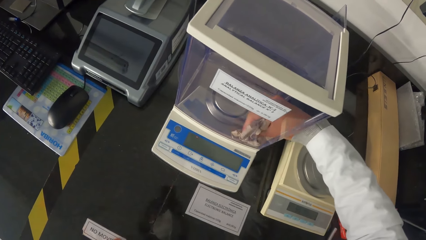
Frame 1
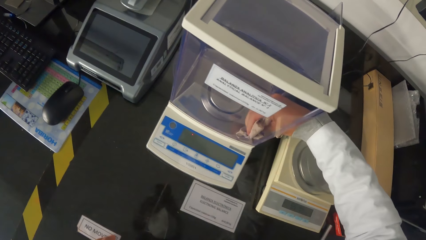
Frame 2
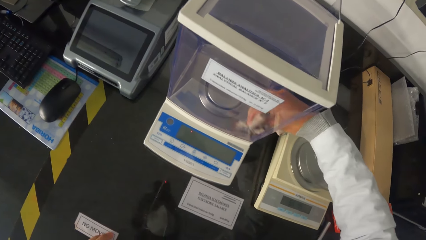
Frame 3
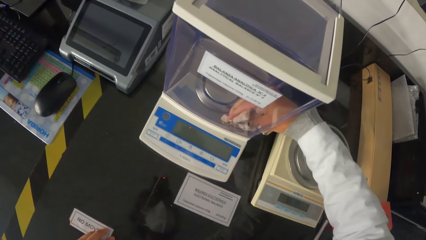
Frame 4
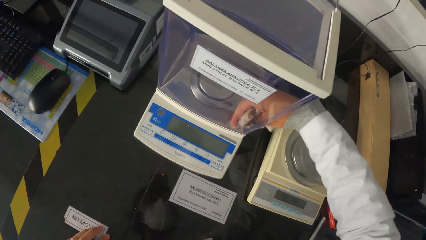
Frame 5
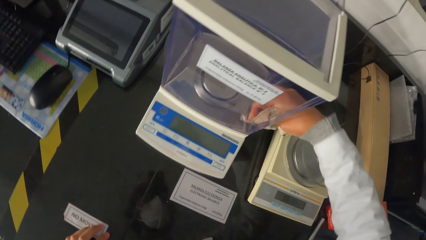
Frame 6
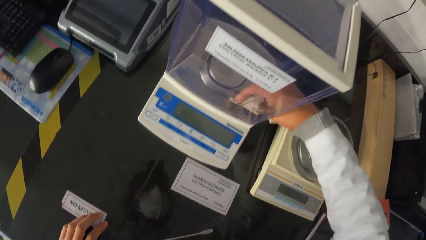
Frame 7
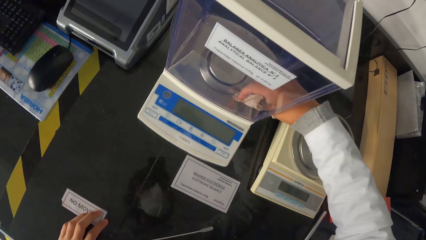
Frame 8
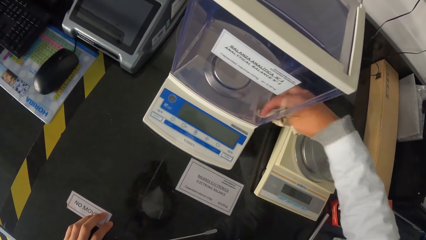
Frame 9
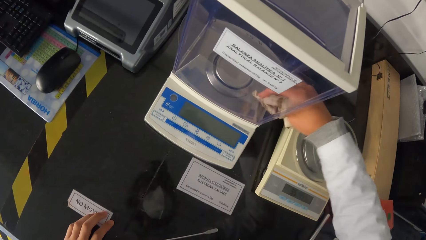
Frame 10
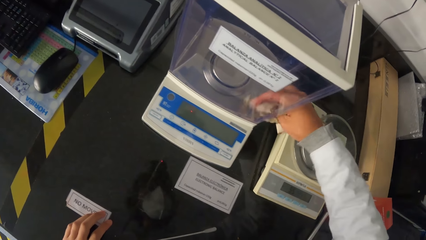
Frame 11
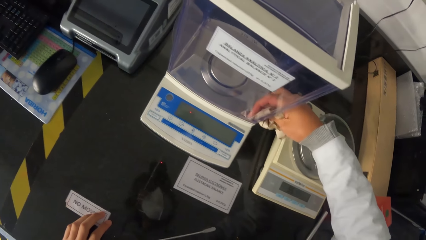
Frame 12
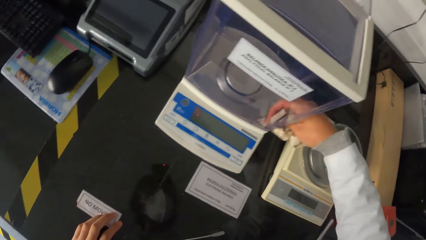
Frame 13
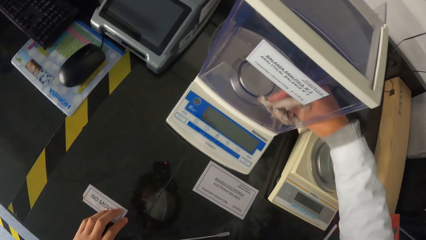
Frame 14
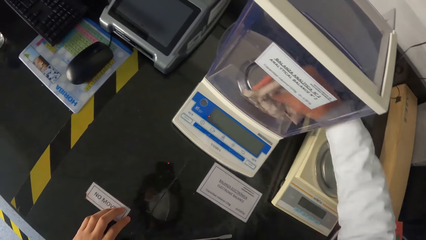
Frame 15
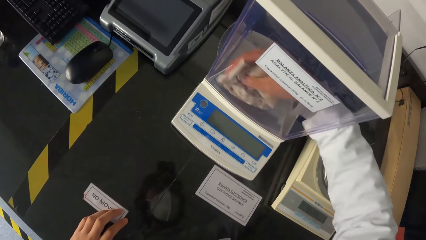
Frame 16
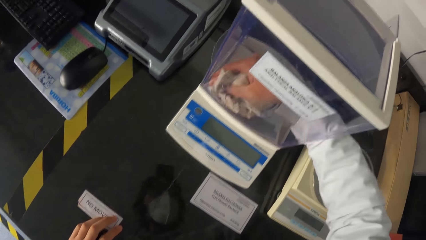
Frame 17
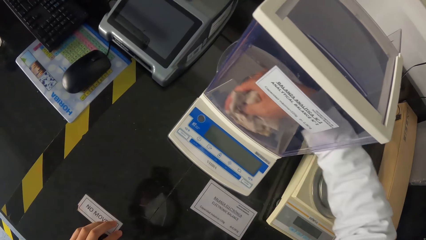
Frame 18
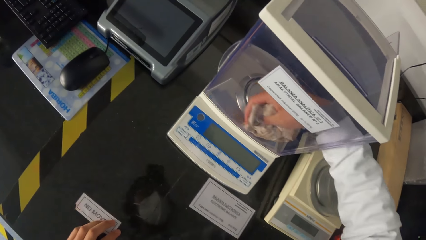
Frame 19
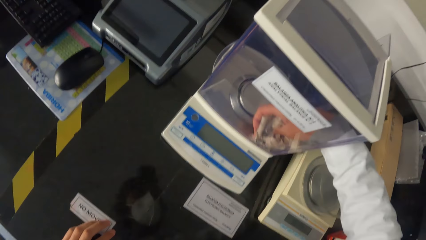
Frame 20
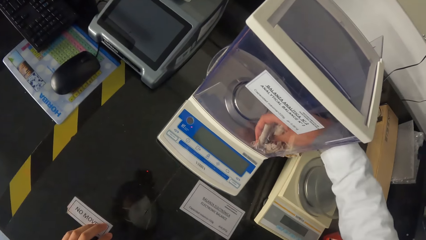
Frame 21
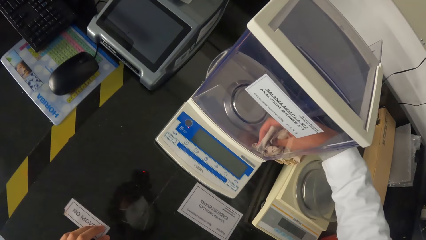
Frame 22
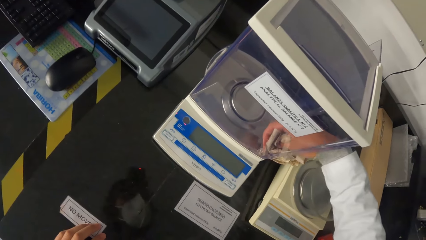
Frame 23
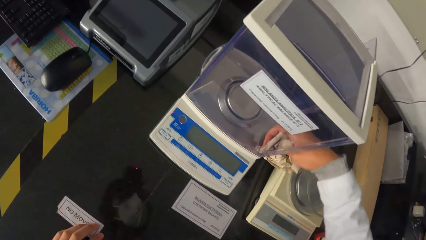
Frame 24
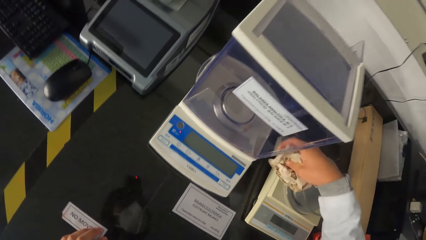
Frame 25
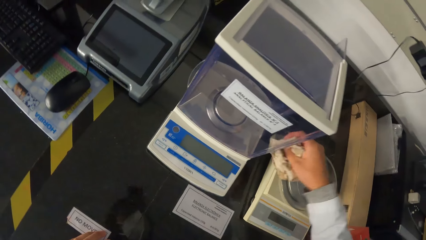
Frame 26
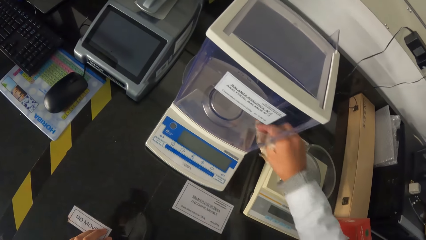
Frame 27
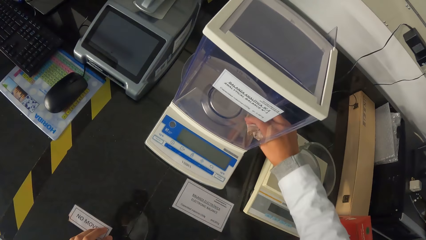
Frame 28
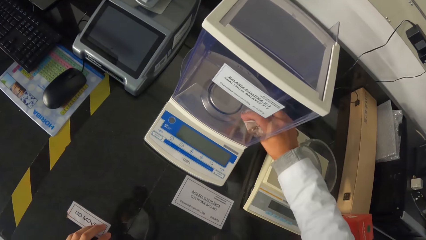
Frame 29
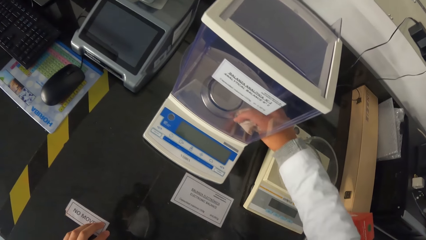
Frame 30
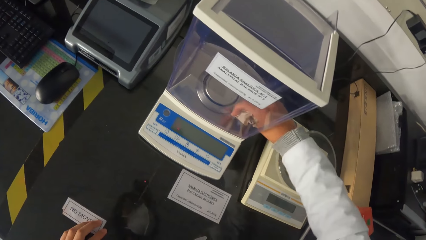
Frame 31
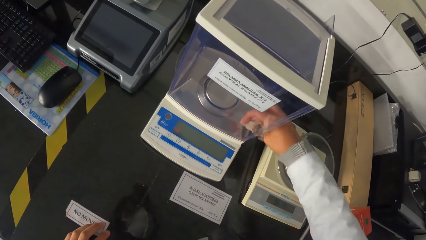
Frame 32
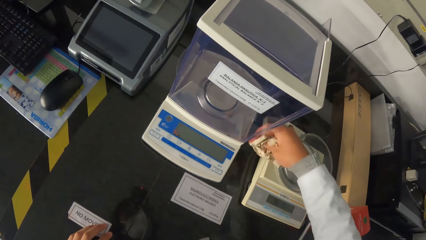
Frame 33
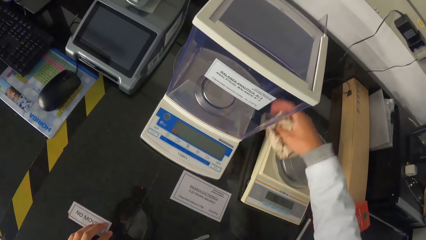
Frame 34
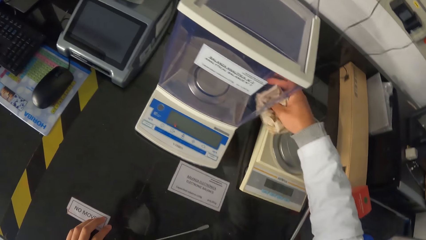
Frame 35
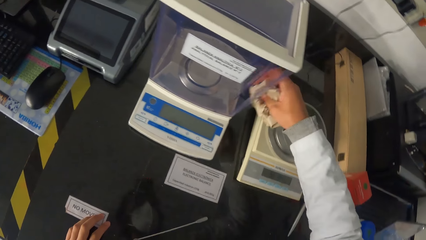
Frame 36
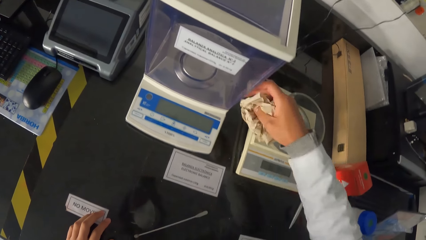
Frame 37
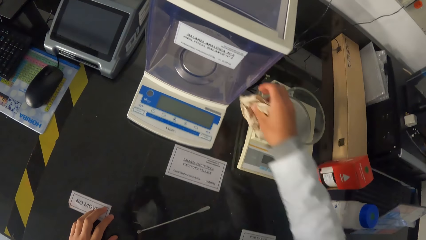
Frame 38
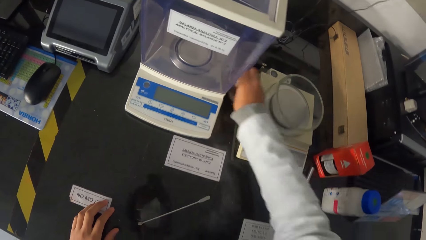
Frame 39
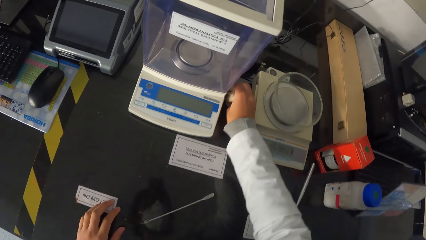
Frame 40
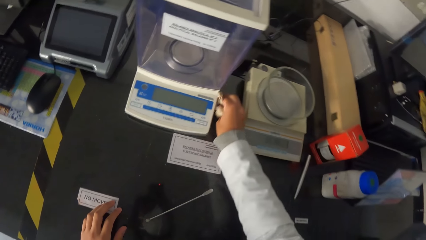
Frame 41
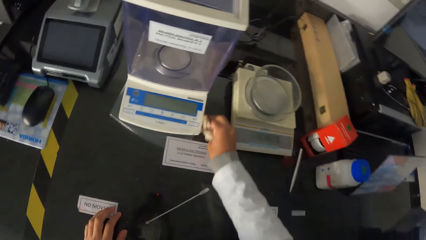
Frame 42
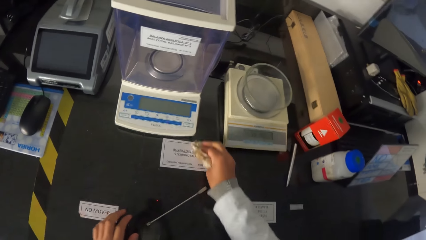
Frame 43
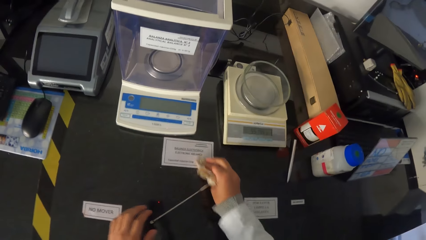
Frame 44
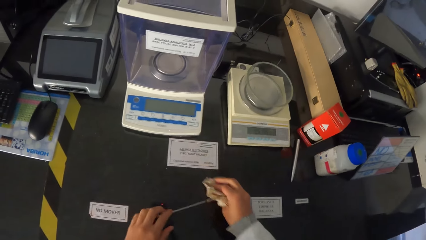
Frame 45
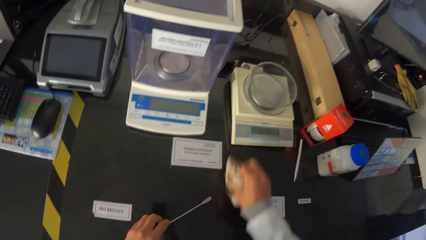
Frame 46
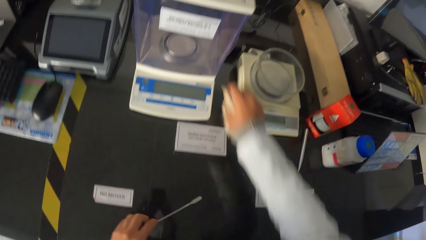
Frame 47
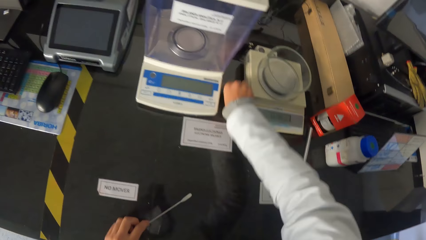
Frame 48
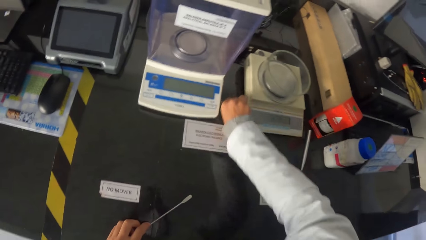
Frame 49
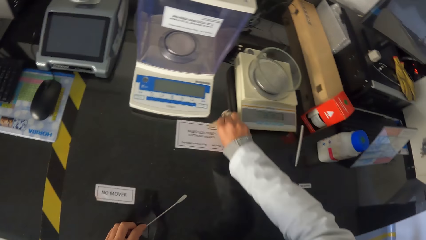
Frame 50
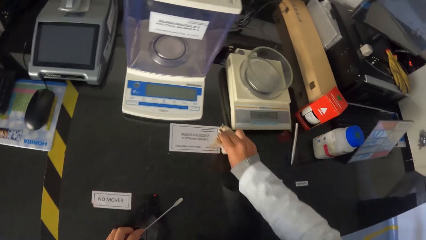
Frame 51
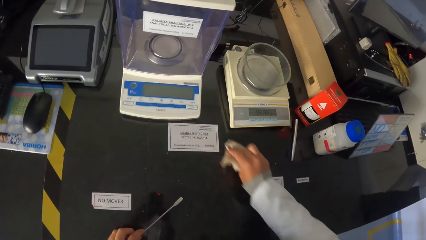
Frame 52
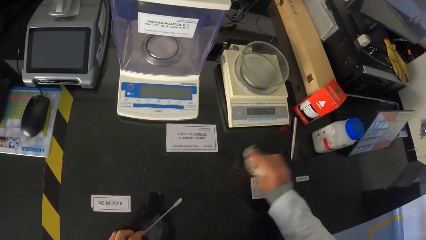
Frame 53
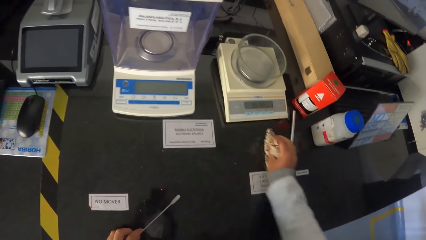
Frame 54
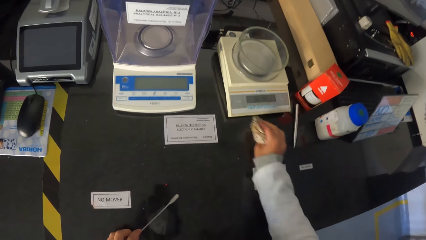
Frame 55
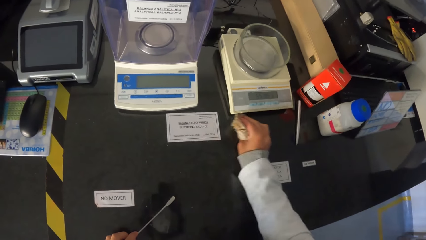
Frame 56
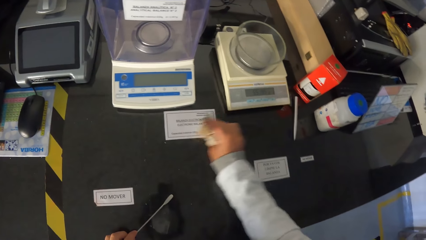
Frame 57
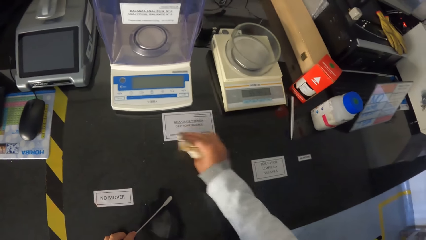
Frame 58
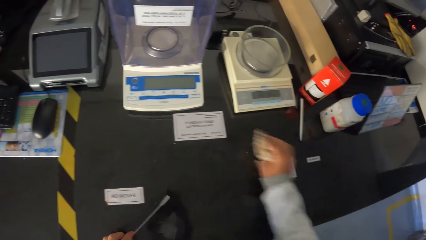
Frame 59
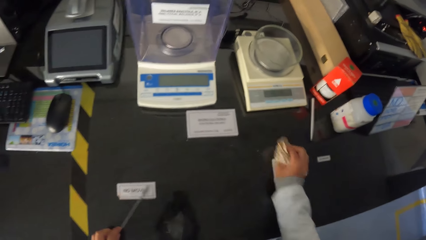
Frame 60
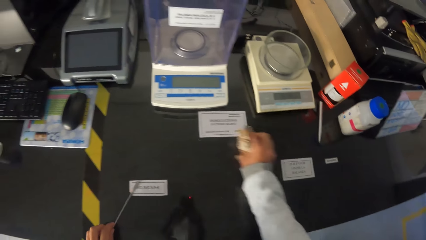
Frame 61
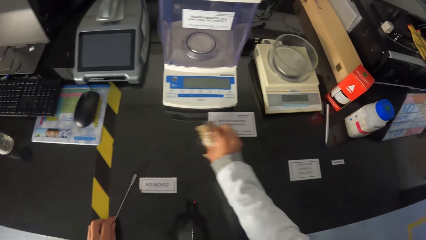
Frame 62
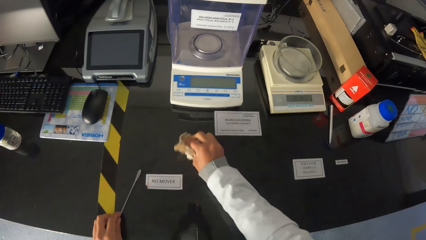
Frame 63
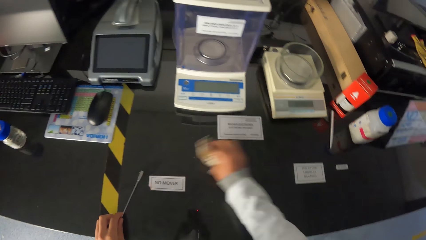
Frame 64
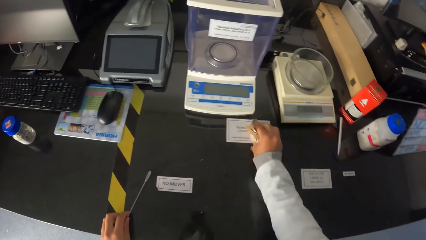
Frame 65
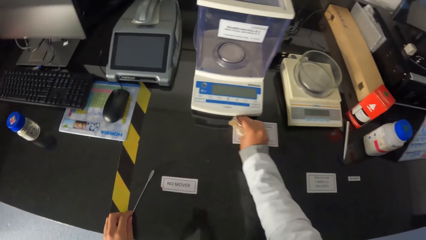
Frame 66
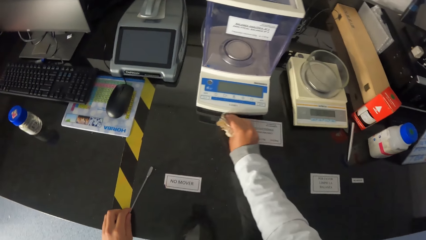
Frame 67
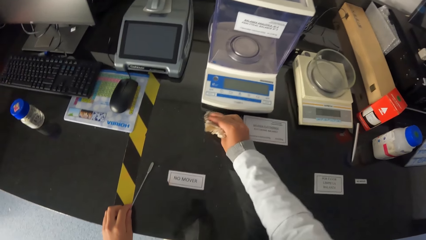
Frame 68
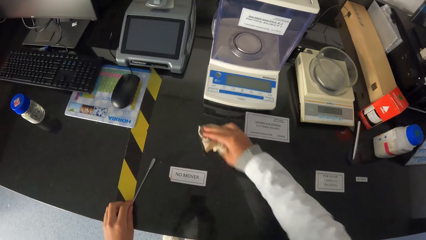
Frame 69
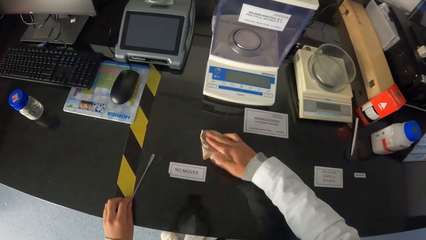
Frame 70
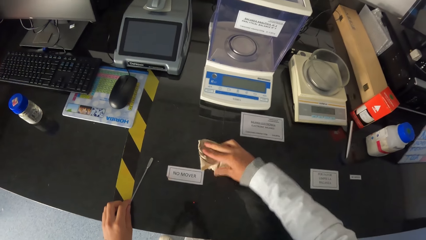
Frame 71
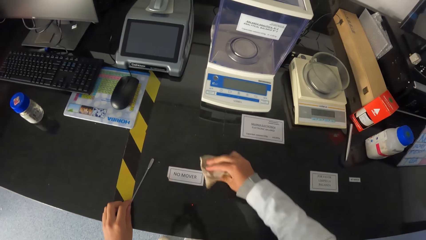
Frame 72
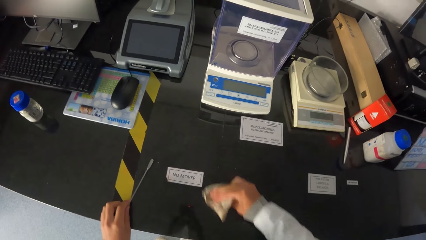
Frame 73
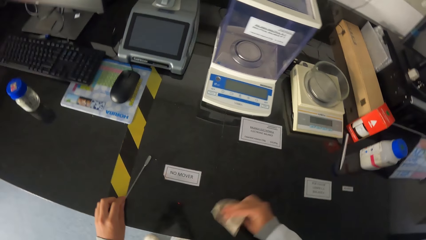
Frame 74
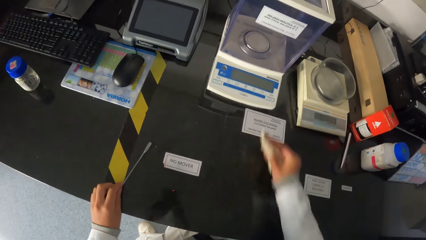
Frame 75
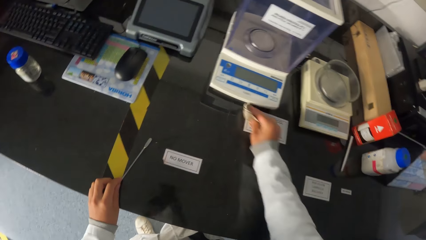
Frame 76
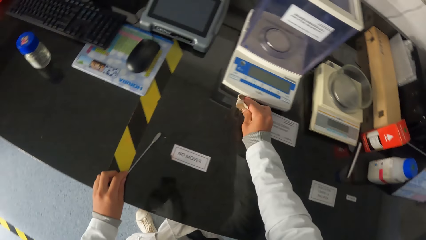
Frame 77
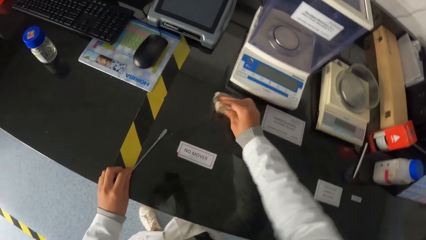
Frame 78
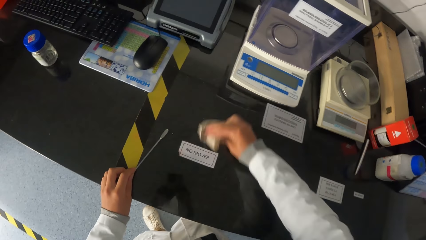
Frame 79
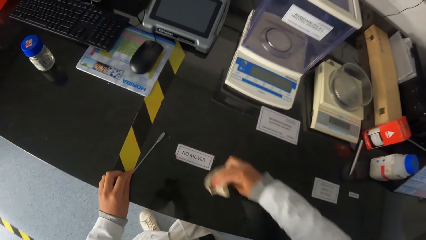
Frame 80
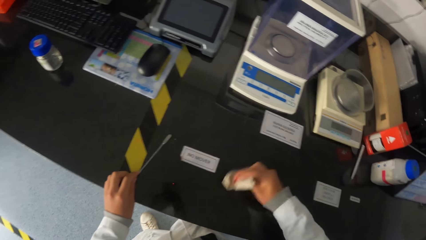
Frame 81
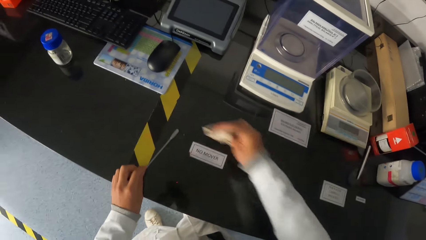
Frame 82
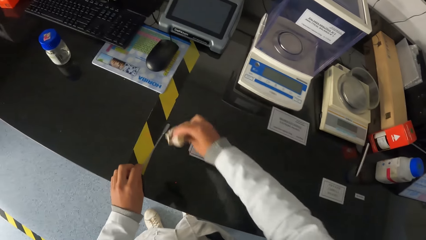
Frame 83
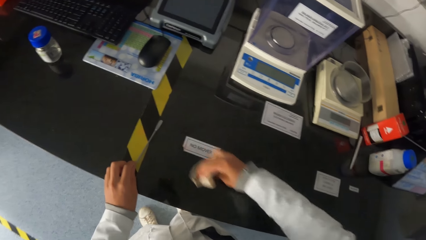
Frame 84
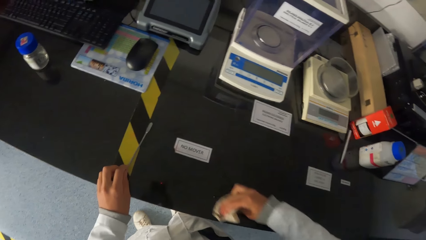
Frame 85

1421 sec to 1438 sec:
The camera wearer wipes the workbench with the tissue in his right hand. He moves the spatula on the workbench with his left hand.
